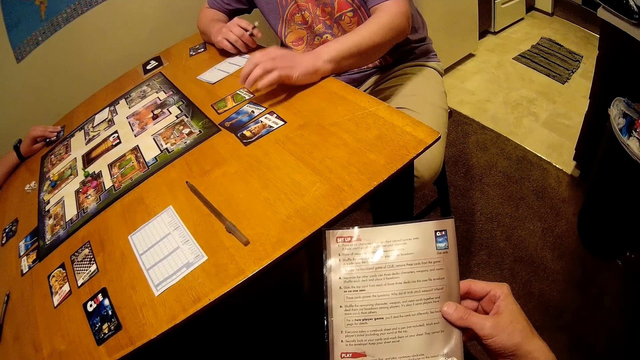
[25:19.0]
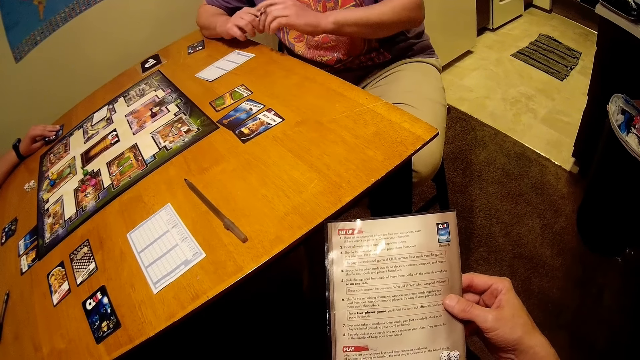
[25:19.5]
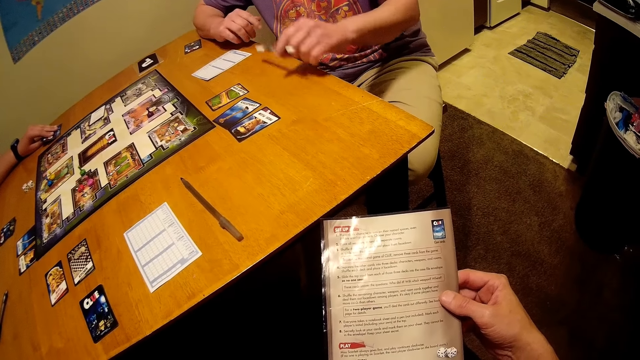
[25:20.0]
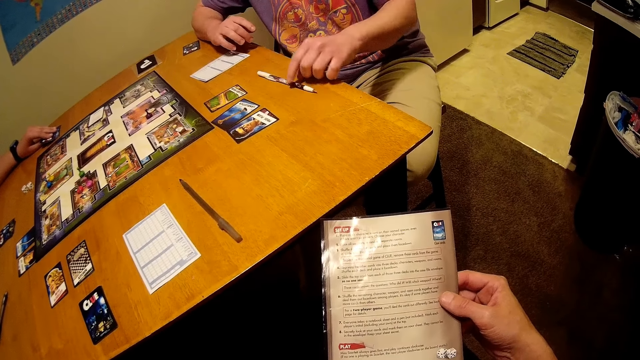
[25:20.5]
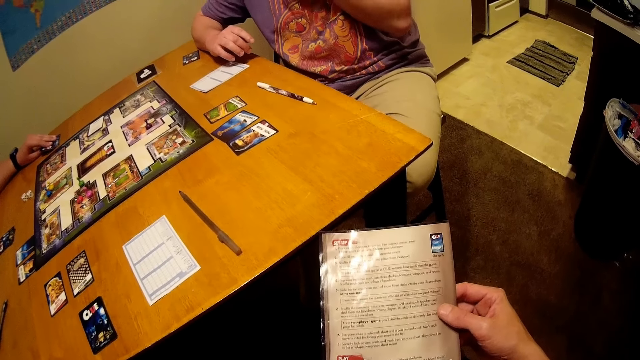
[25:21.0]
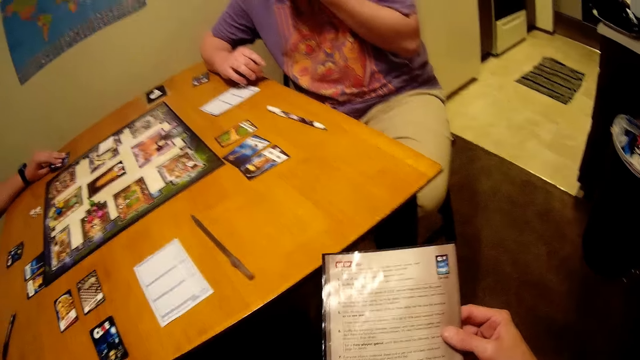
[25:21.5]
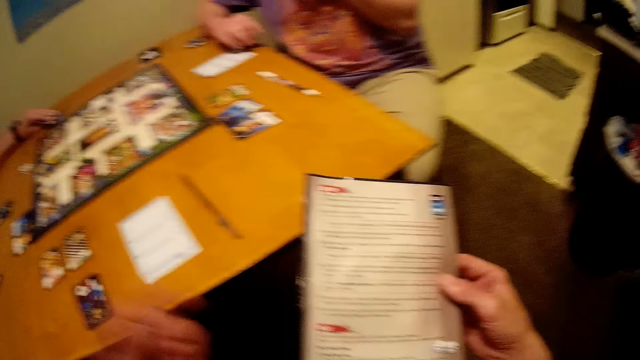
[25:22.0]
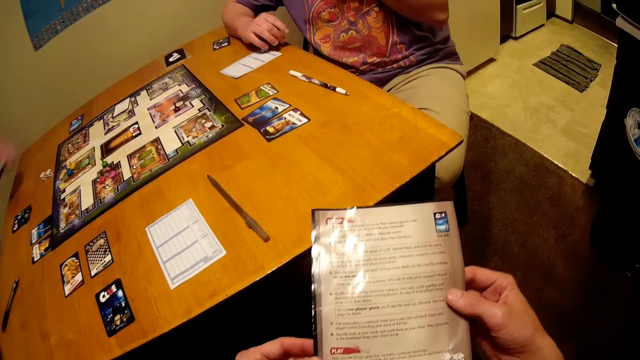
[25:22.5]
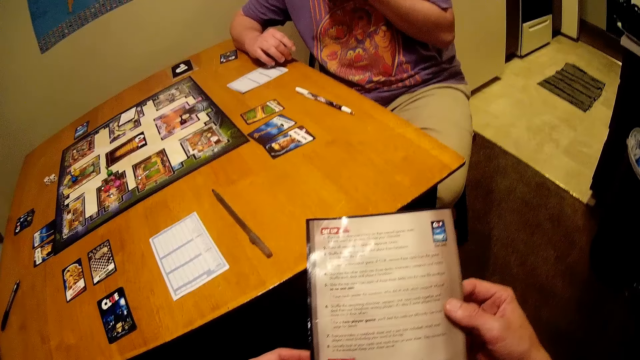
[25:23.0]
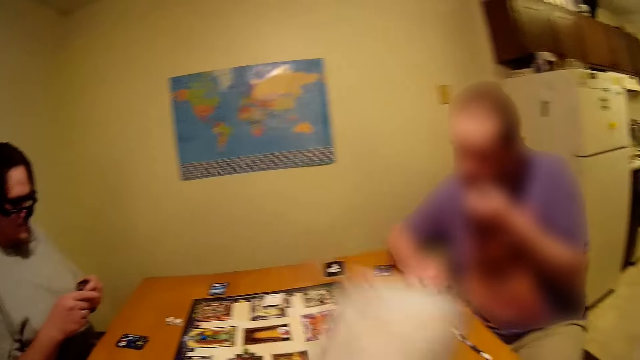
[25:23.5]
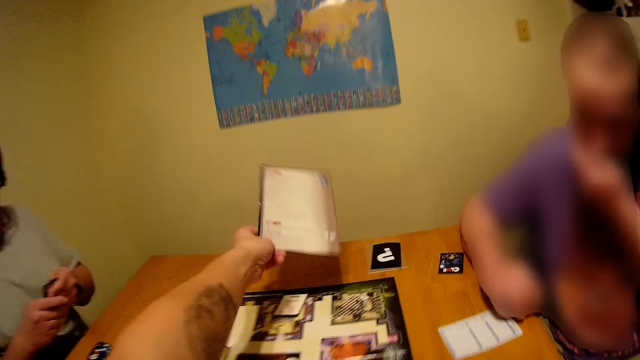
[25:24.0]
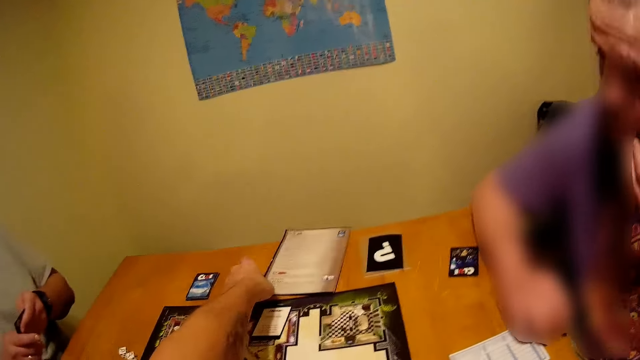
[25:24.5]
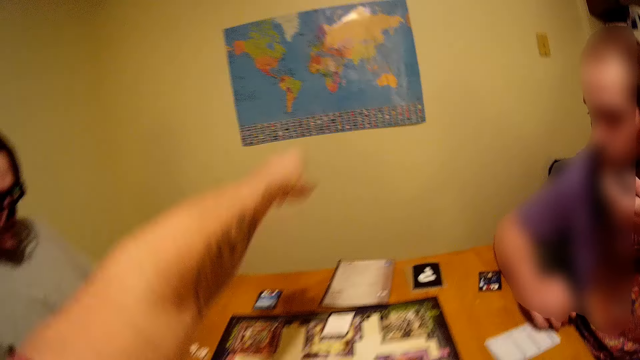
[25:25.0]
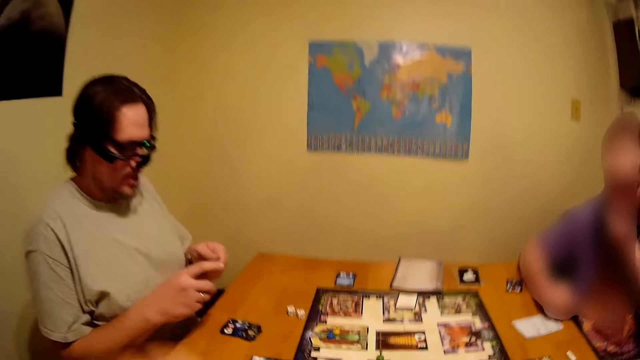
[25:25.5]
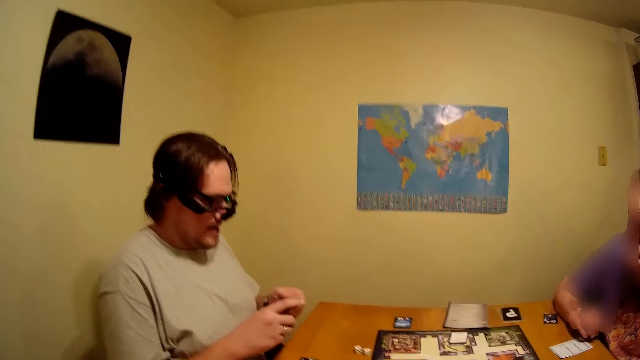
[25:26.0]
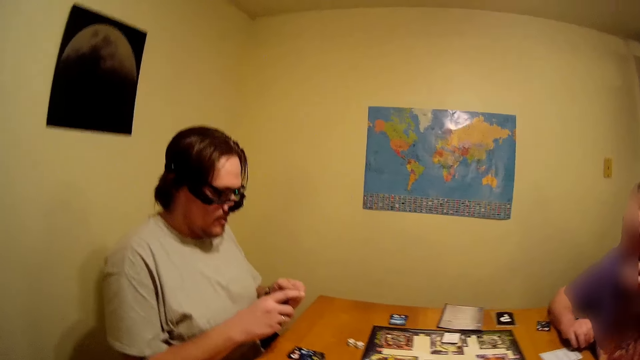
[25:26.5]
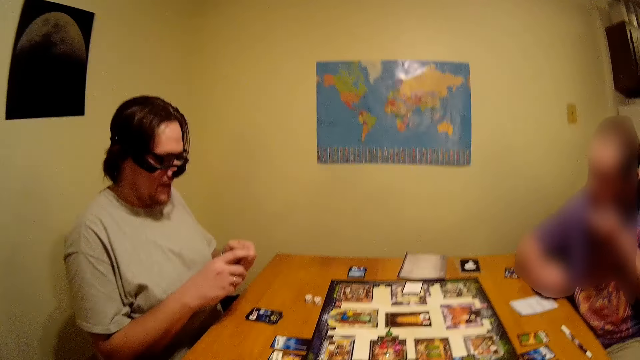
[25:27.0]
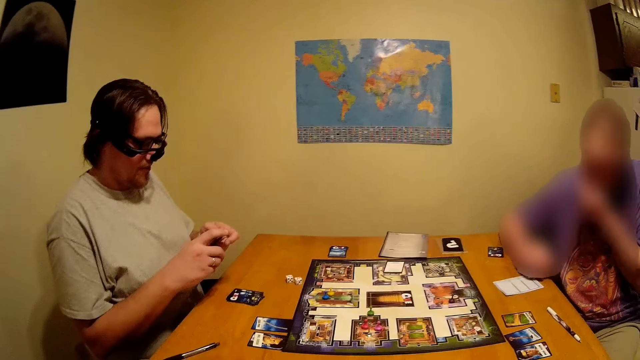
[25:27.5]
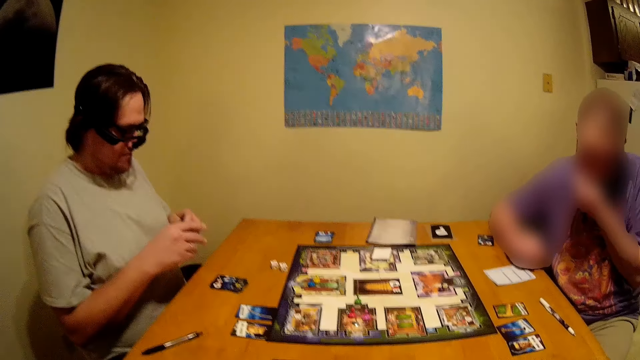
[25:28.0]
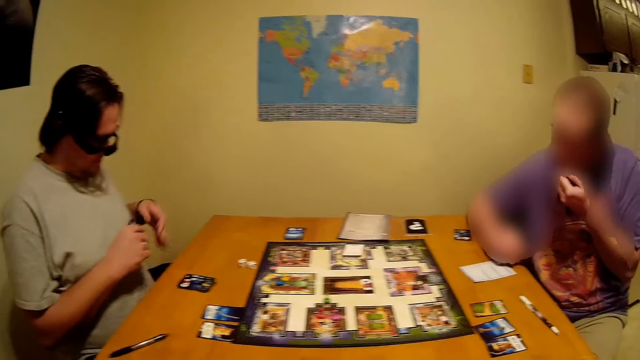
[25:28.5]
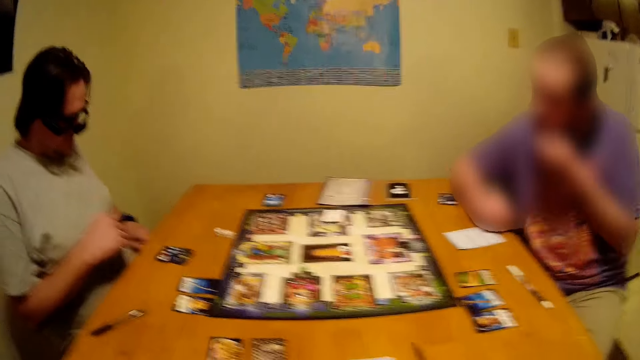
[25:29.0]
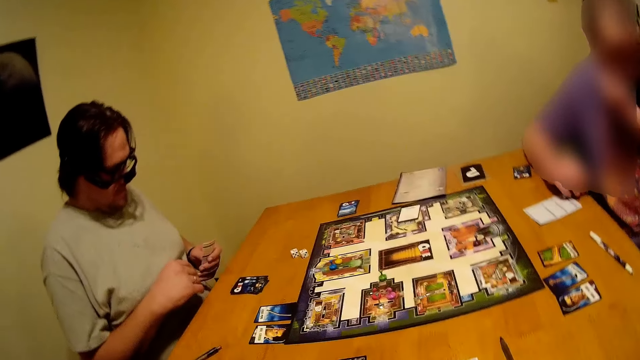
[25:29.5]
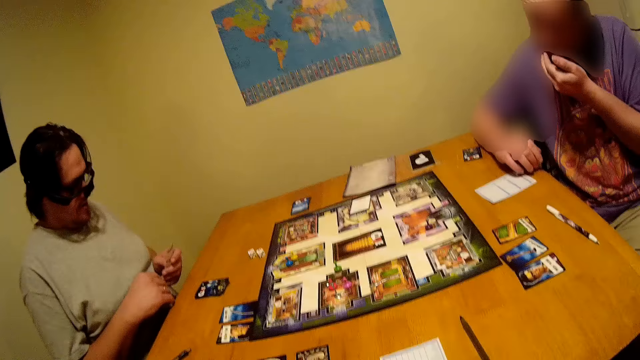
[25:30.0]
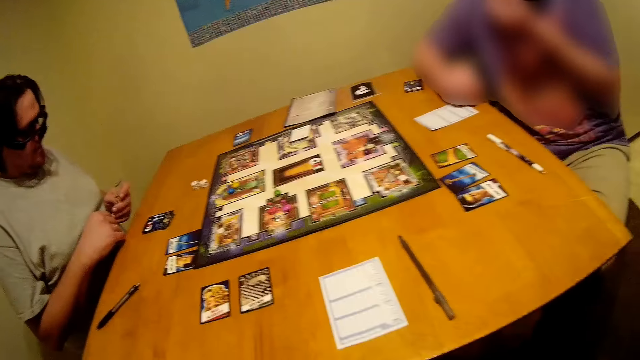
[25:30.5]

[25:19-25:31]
The camera wearer reads the pamphlet. A man holds the pen with the other hand. The man puts down the pen and moves his hand. The camera wearer moves his hand. Another man picks up a card on the table. The camera wearer puts down the game manual instruction. He talks to the other man. The other man holds the cards.

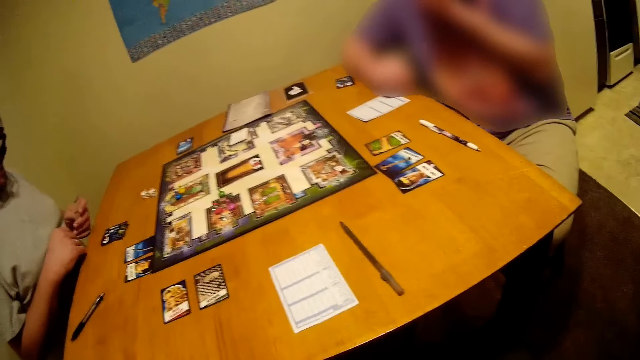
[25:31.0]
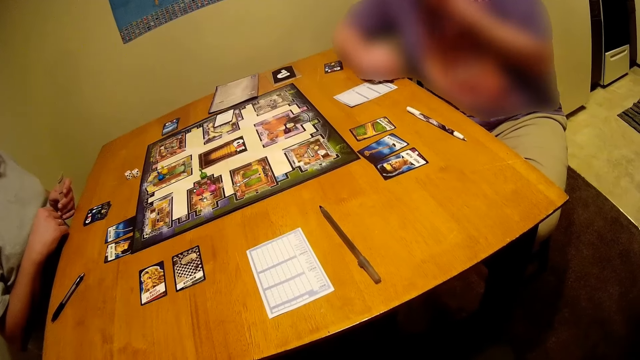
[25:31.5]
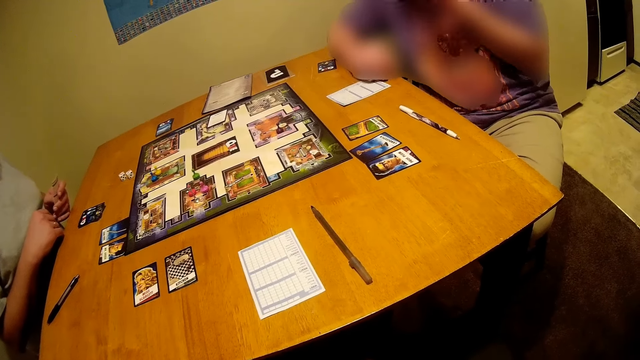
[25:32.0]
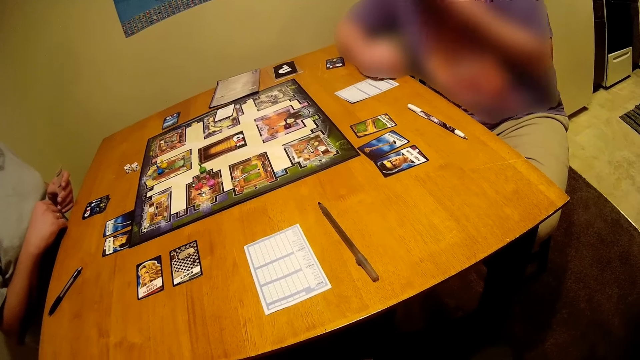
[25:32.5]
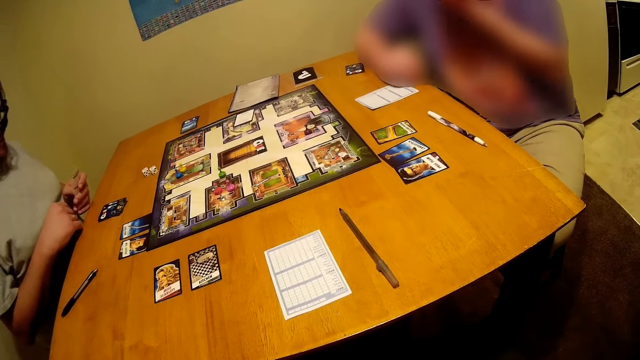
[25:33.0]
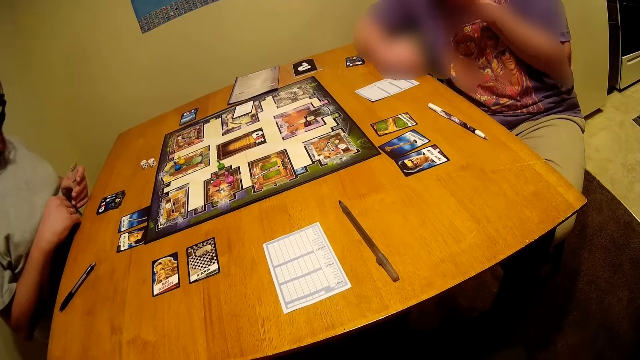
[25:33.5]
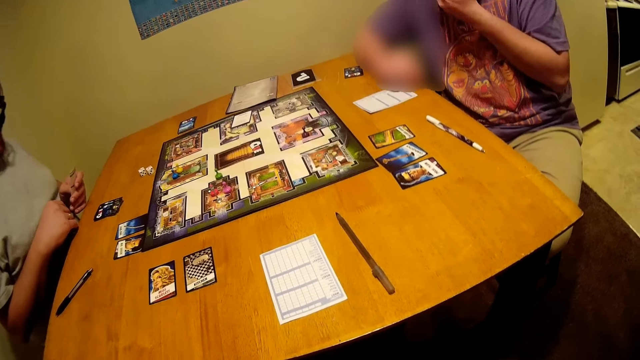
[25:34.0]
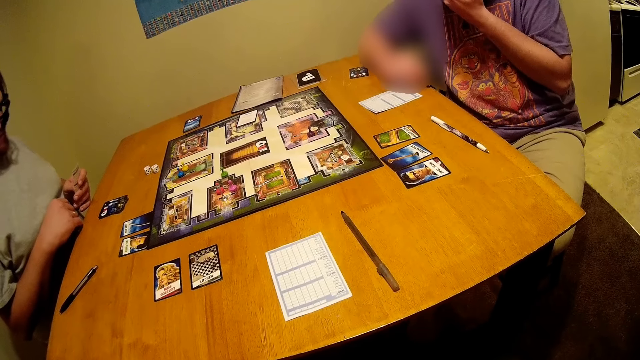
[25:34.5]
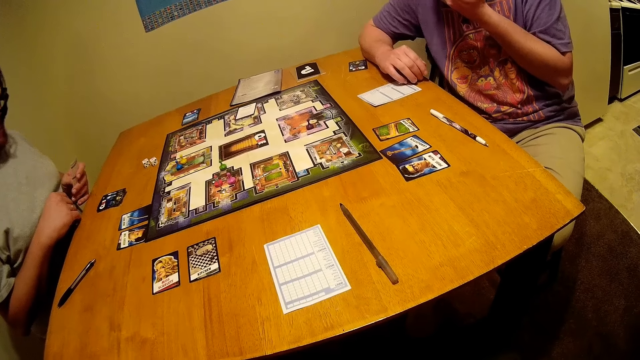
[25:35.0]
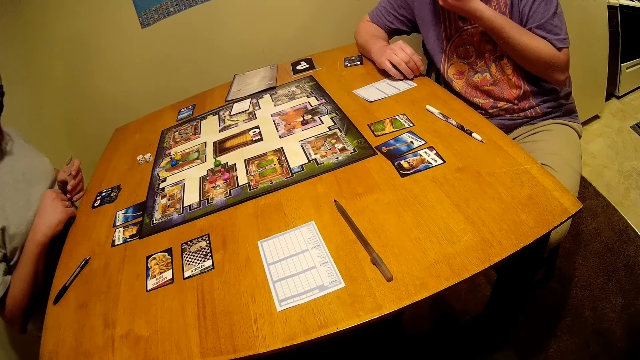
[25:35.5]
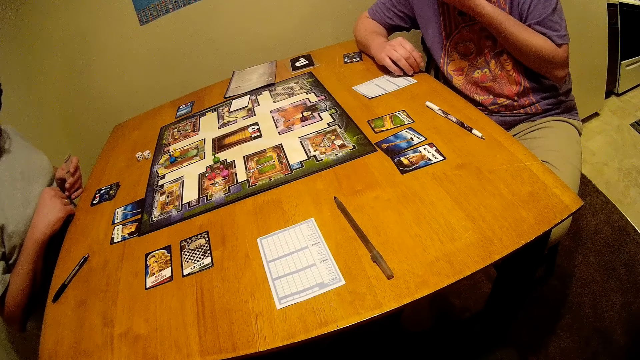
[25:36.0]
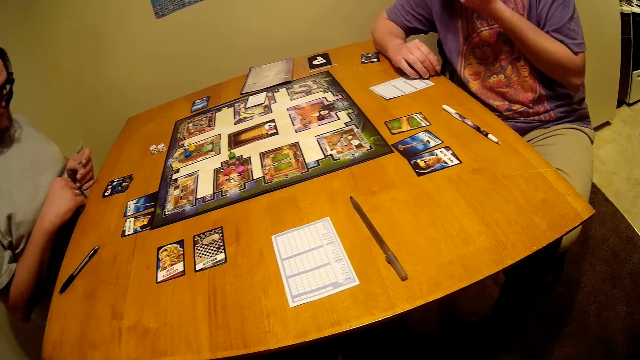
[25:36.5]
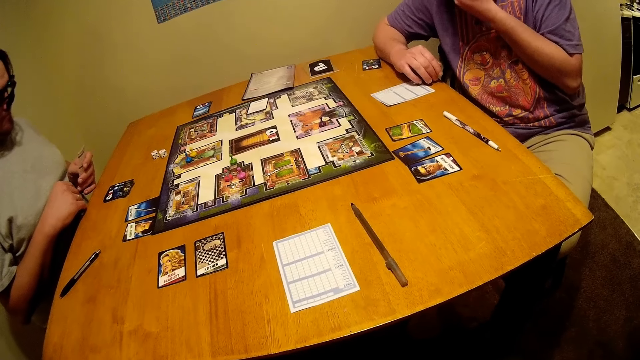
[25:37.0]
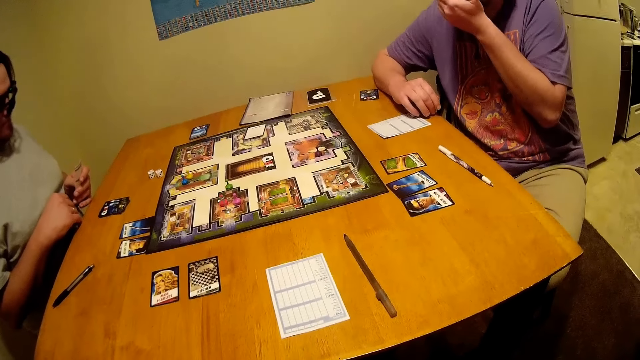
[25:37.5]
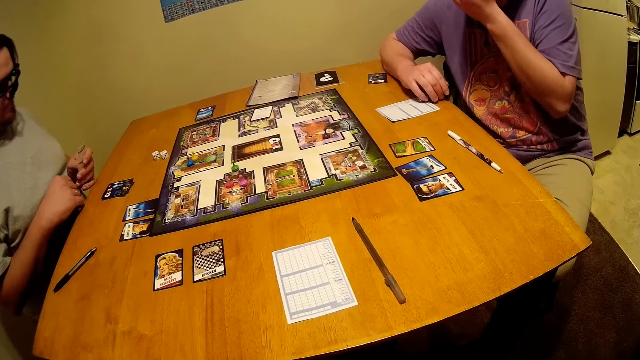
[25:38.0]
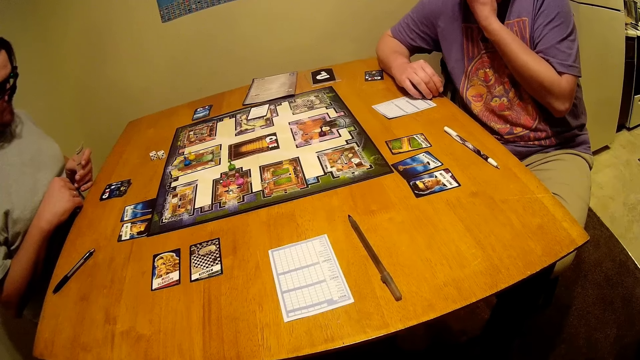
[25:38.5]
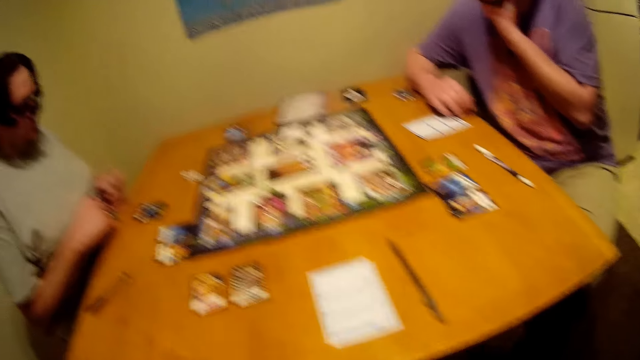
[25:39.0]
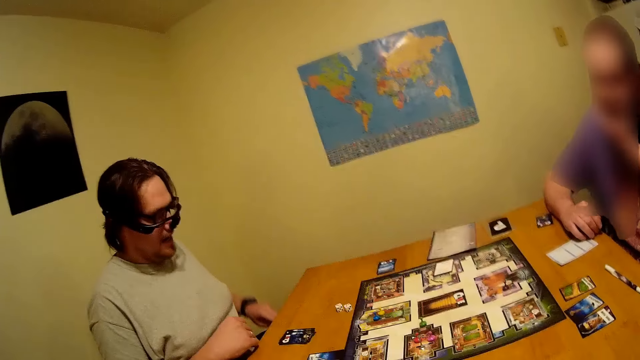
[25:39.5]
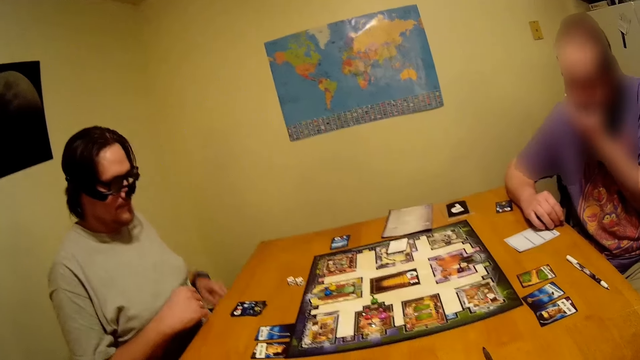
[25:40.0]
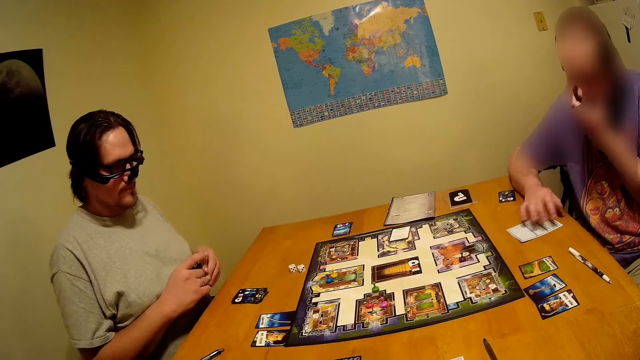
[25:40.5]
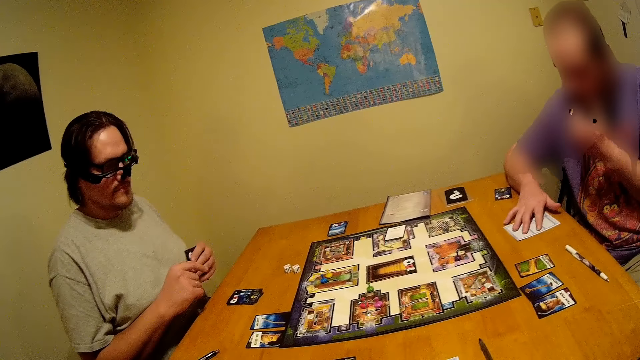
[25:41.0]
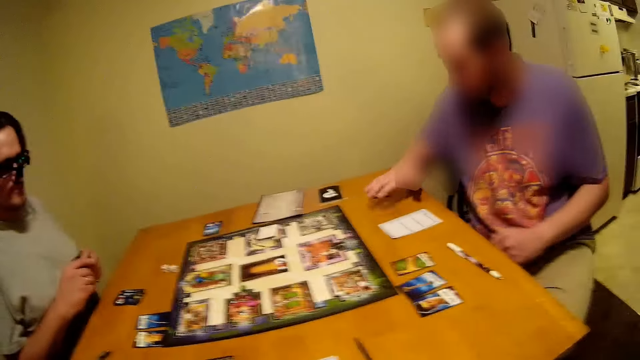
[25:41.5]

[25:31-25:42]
The camera wearer looks at the board. A man puts down his hand.
